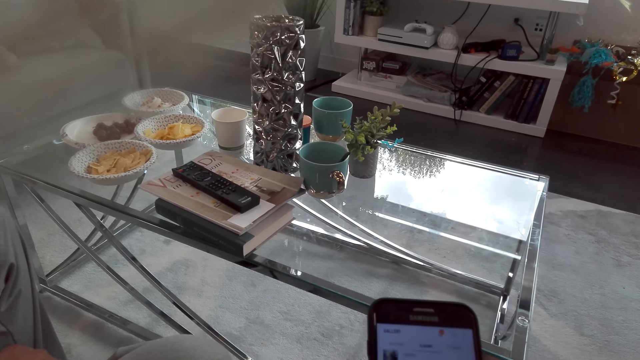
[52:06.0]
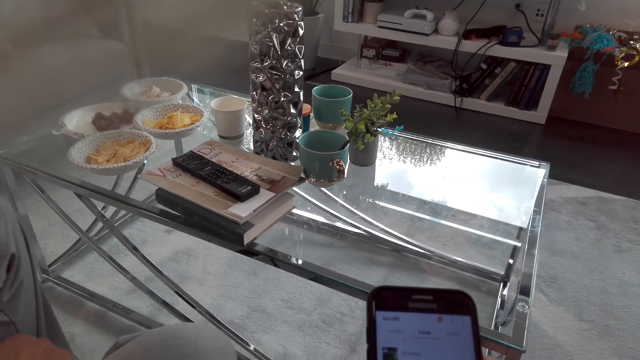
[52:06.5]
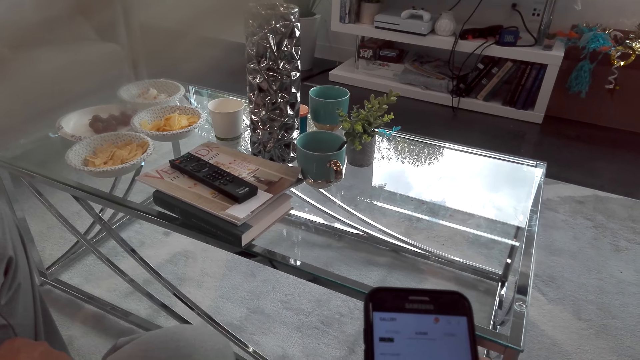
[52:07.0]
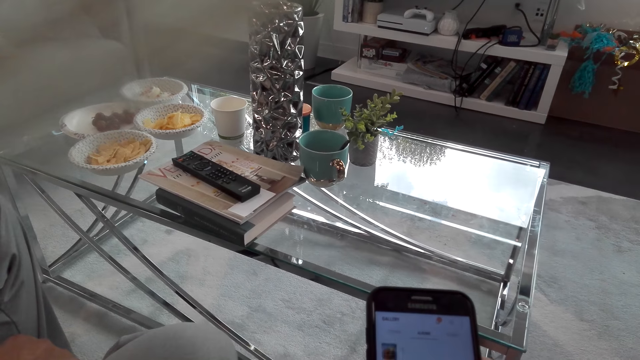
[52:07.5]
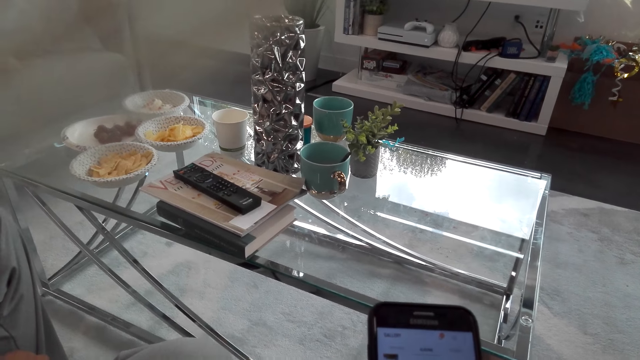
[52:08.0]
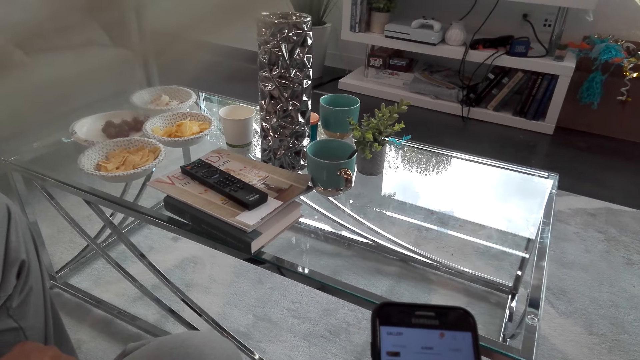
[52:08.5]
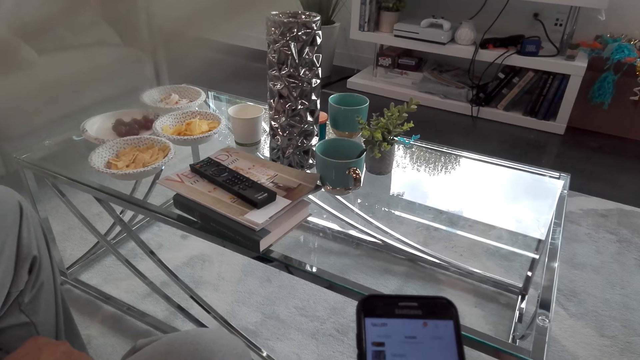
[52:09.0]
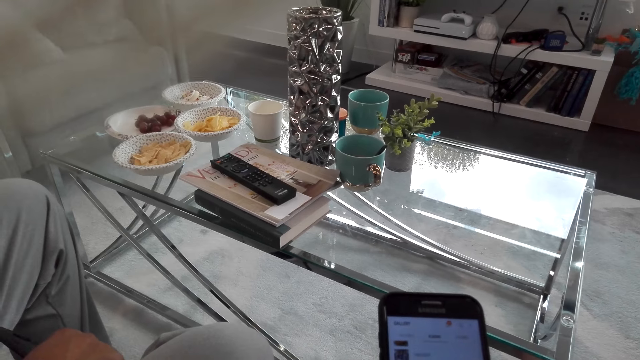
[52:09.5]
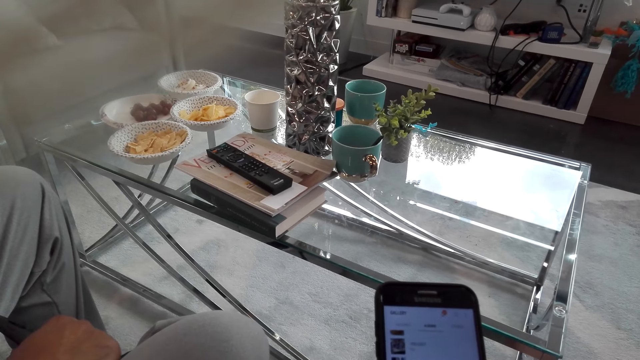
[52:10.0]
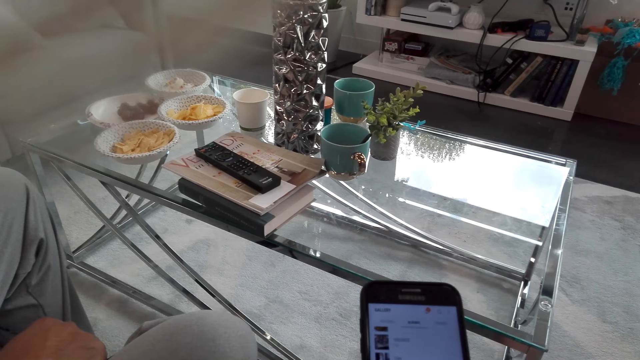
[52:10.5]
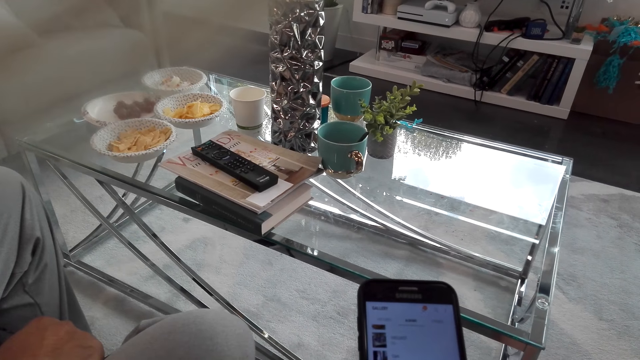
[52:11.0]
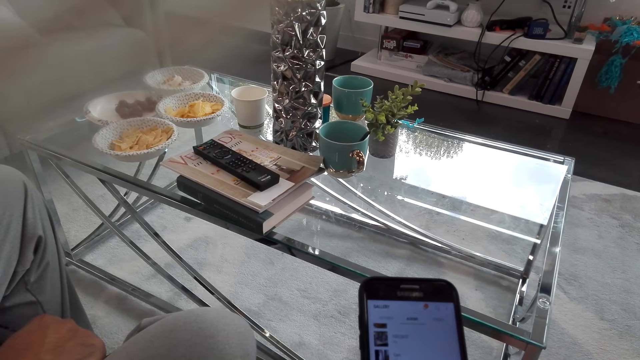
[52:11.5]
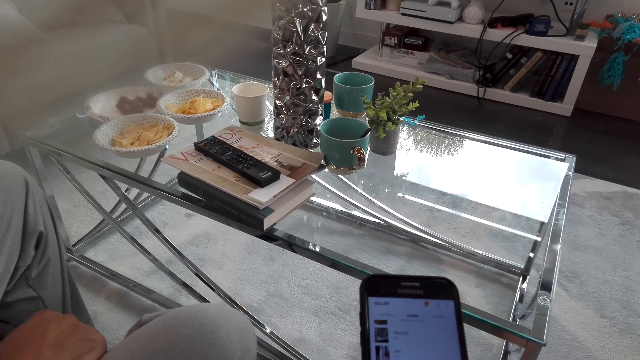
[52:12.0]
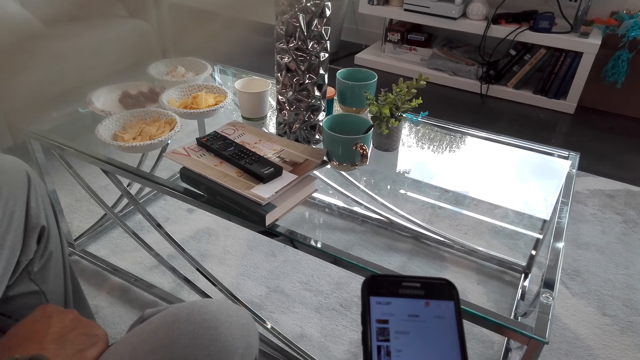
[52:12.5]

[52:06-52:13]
The camera wearer scrolls a phone with her right hand.

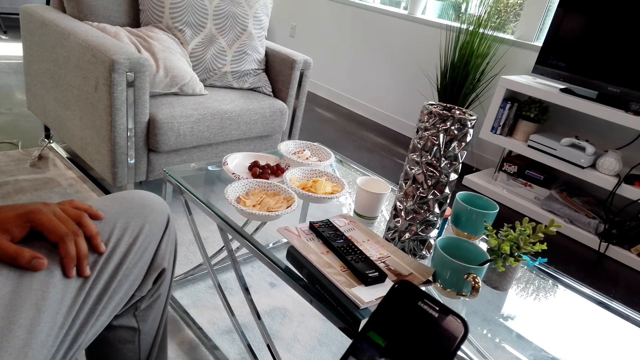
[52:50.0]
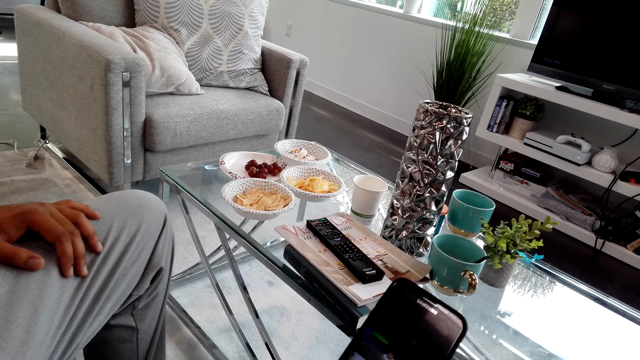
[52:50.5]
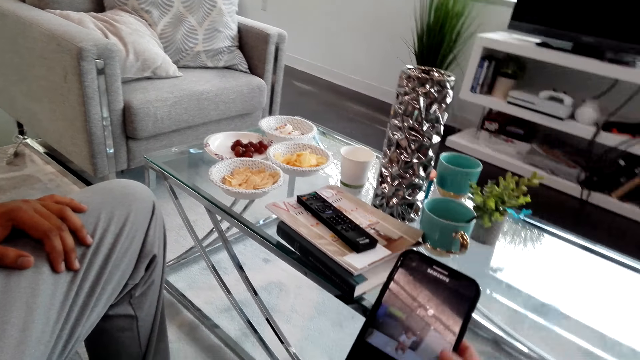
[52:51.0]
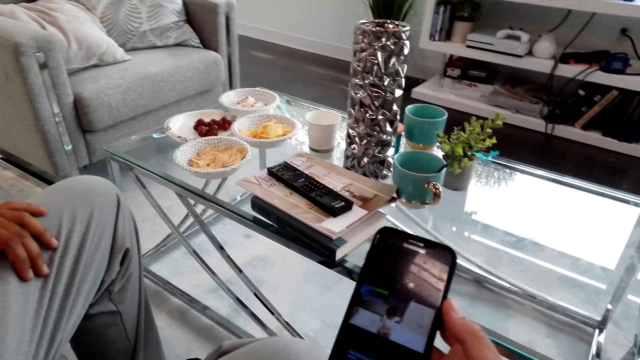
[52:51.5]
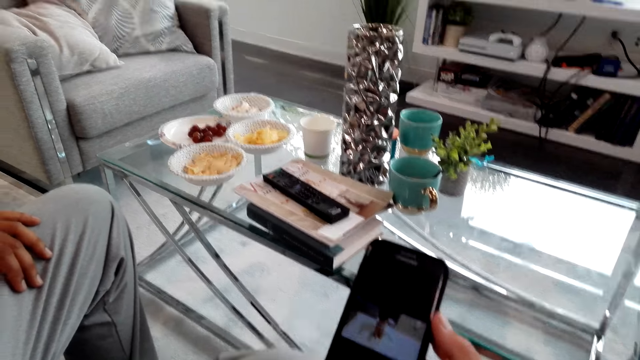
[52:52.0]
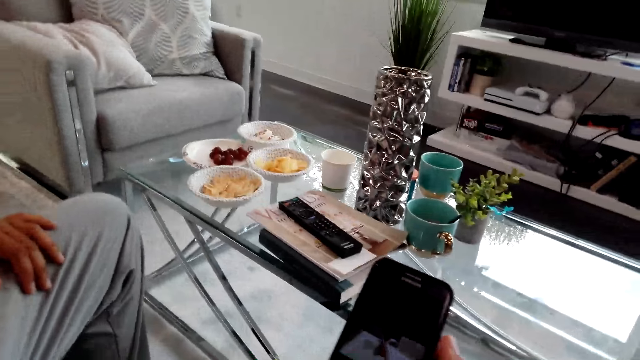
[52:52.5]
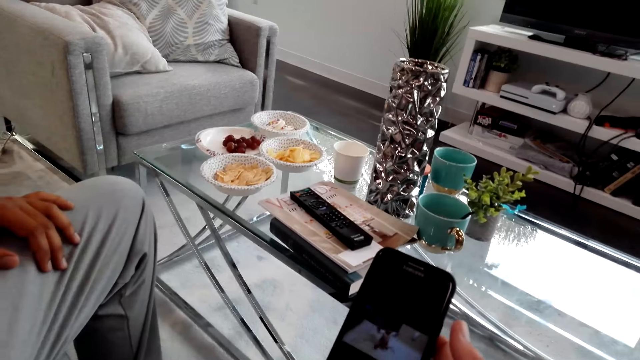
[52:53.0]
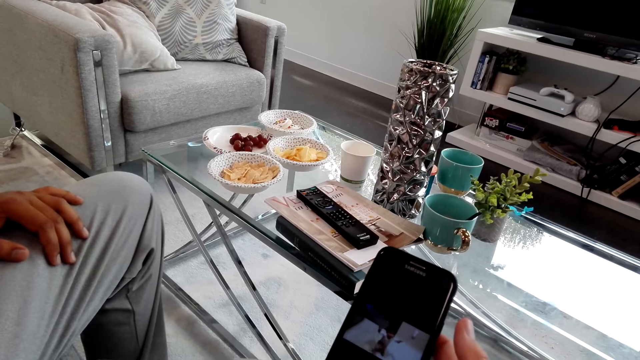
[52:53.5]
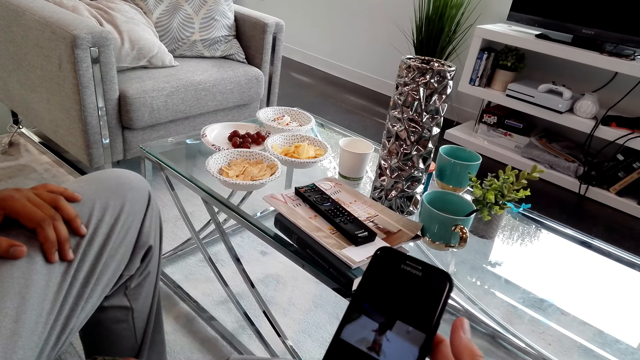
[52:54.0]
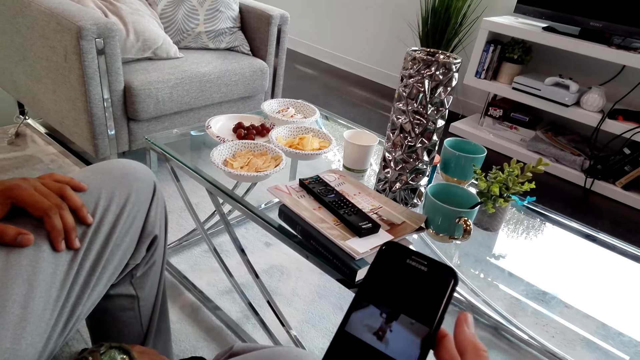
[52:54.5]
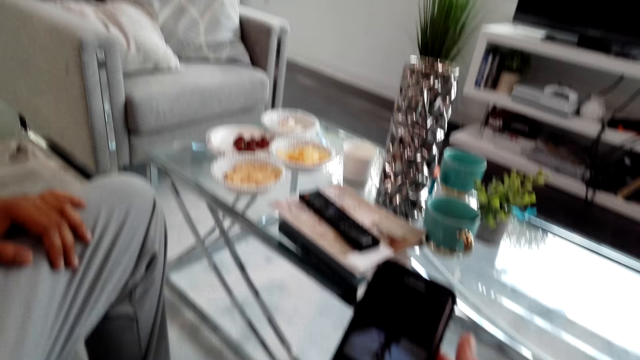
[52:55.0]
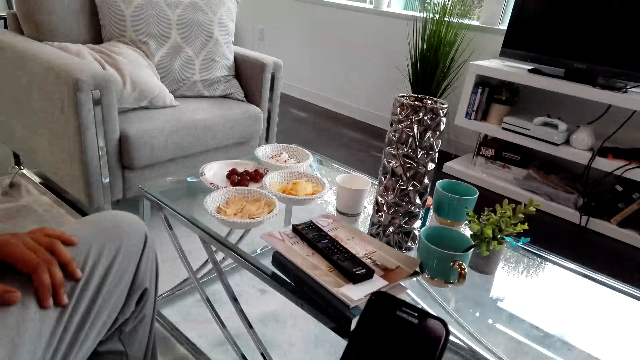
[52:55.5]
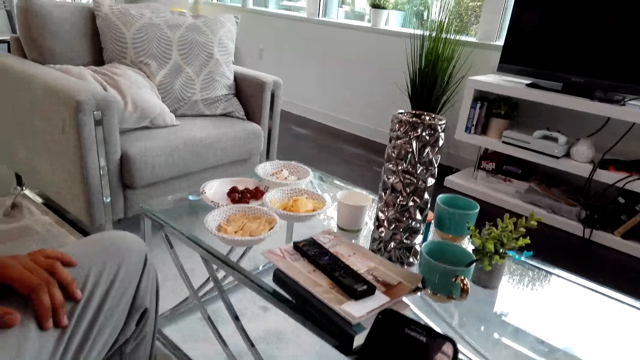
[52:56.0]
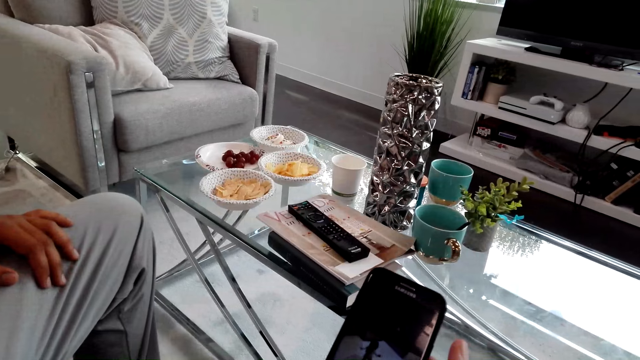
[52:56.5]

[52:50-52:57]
The camera wearer and a man watch a clip on a phone.

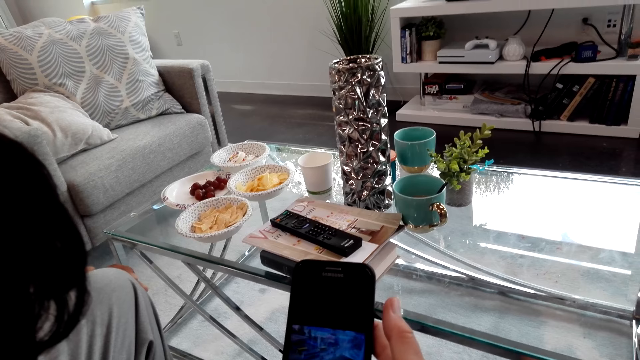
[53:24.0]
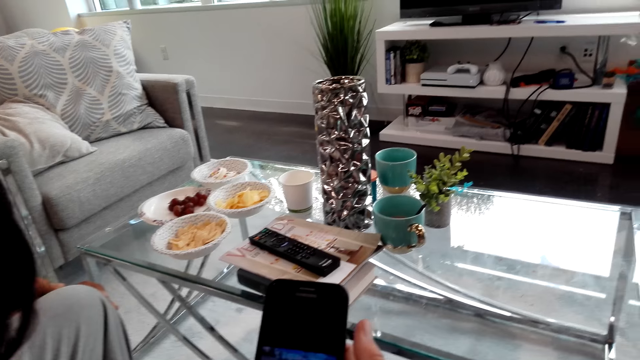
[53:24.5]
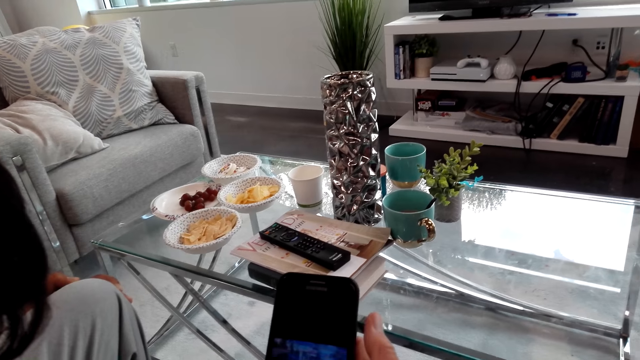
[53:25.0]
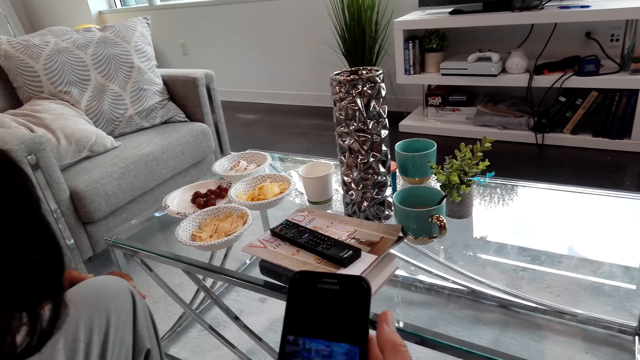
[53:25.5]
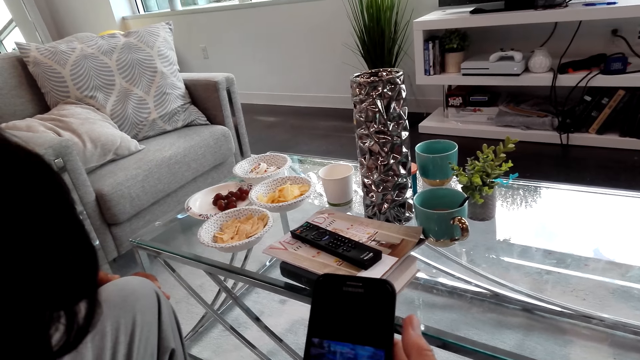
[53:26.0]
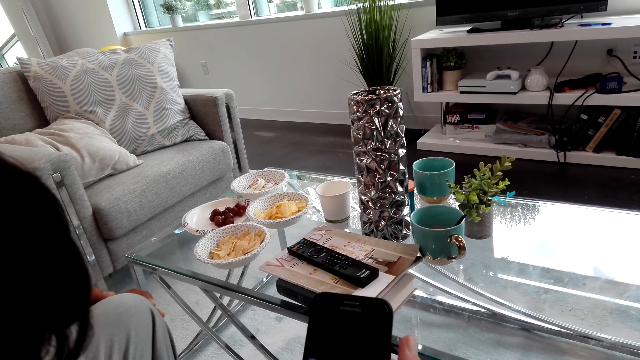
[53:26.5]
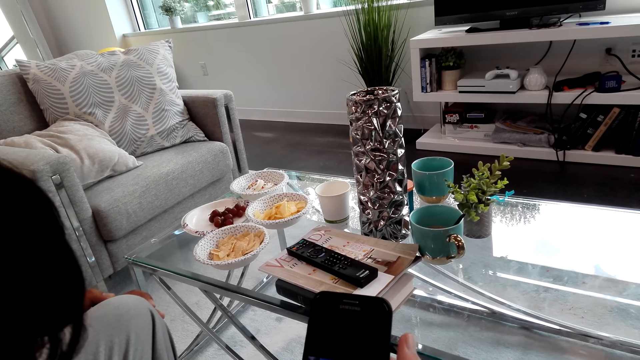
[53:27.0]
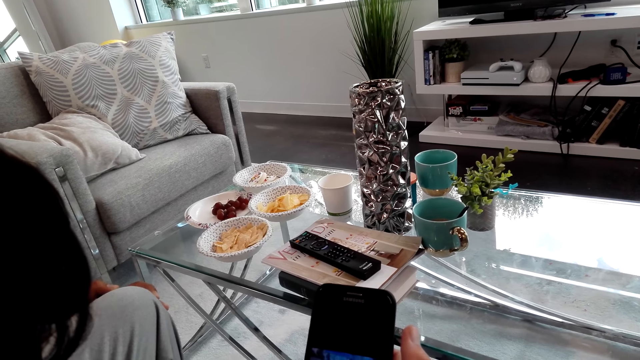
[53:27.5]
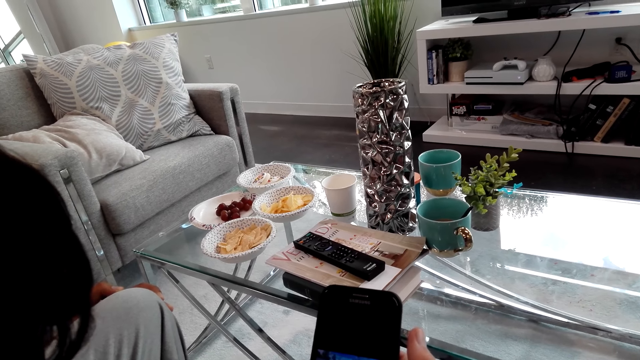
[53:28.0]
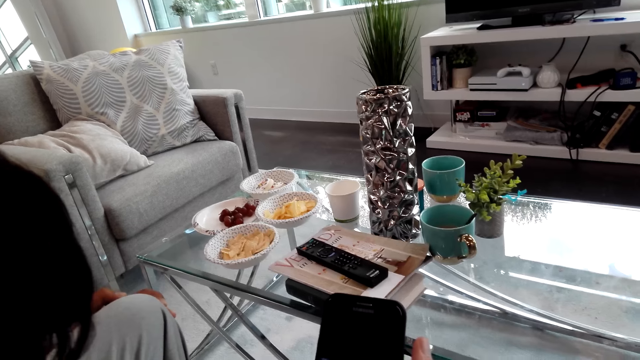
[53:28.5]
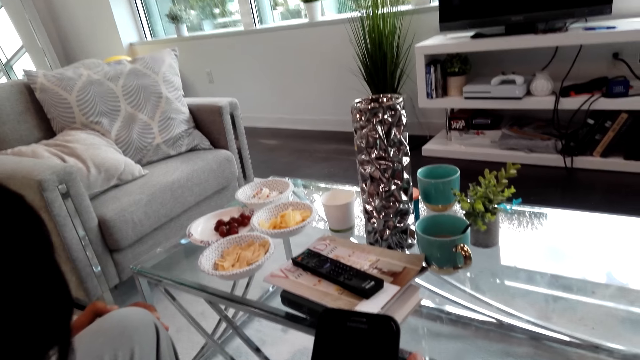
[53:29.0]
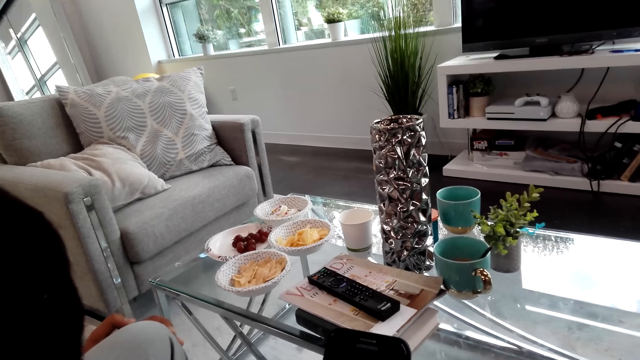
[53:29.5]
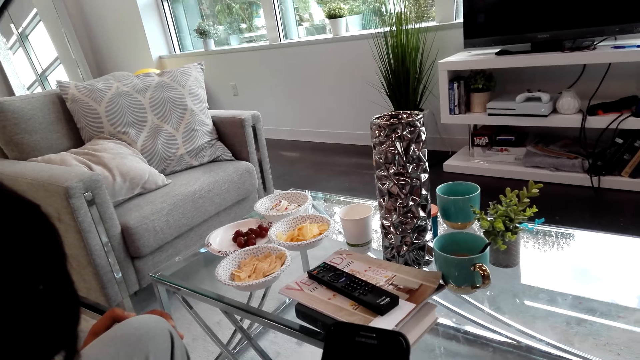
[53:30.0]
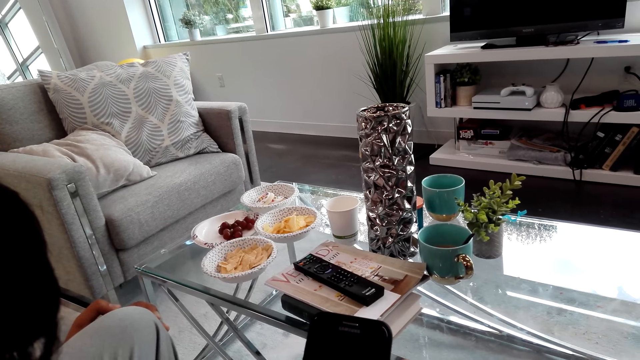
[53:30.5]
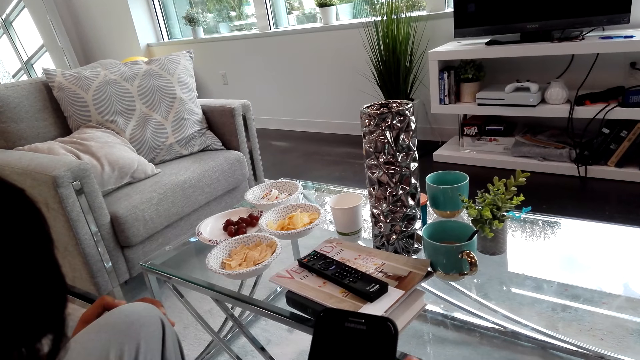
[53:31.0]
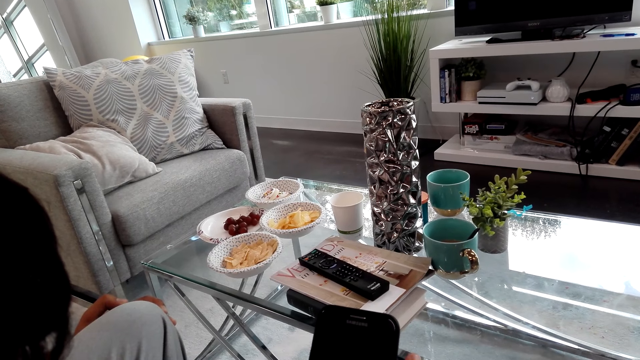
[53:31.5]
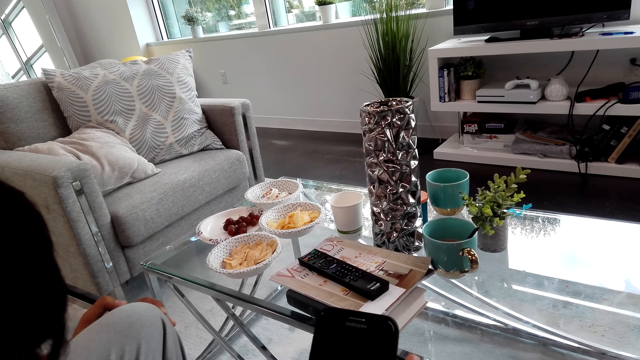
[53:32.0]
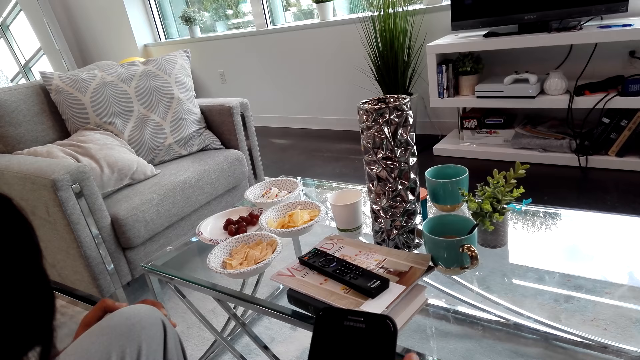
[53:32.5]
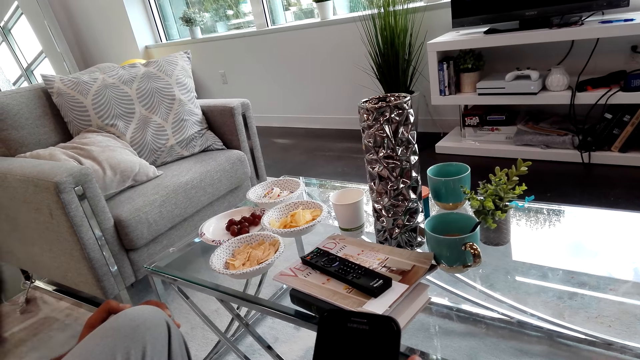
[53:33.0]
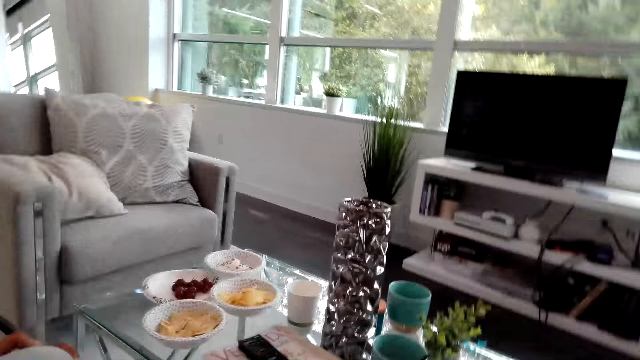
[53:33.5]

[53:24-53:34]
A man and a lady sit on the couch.
